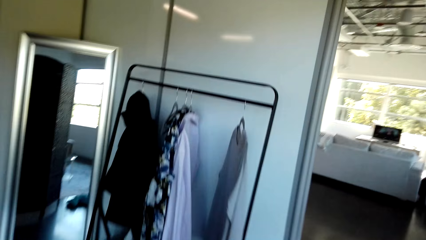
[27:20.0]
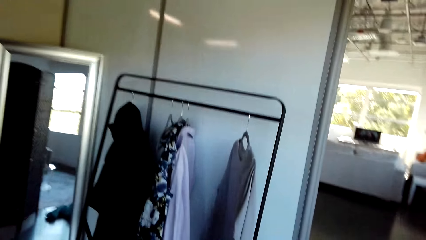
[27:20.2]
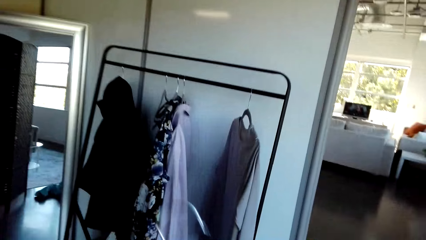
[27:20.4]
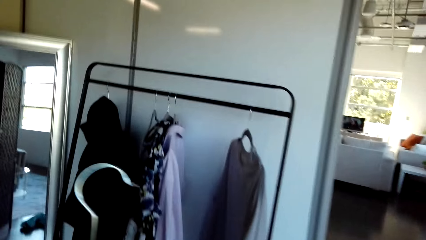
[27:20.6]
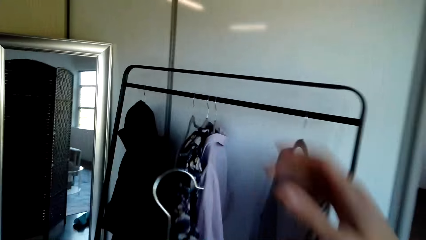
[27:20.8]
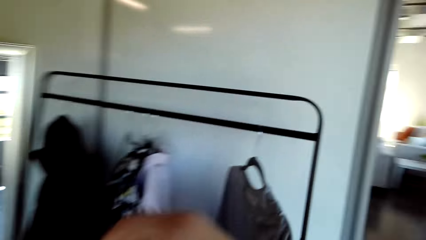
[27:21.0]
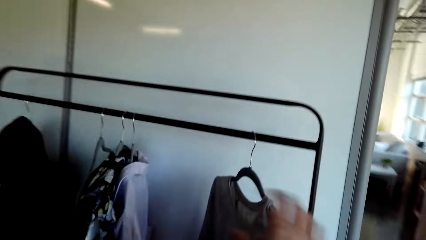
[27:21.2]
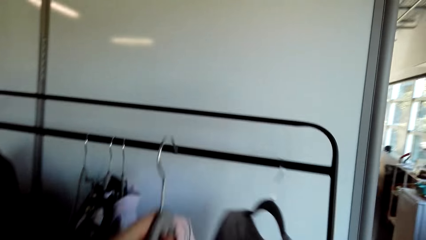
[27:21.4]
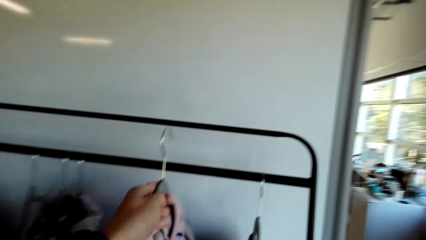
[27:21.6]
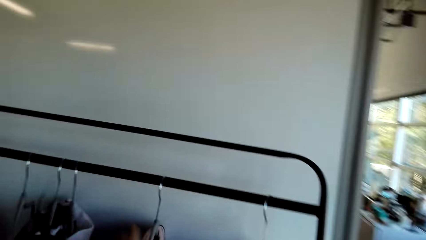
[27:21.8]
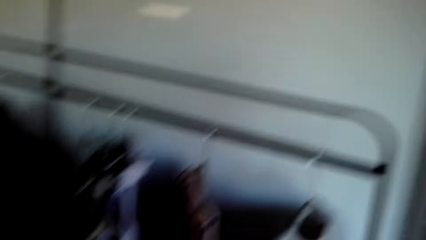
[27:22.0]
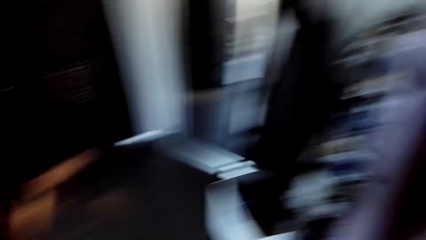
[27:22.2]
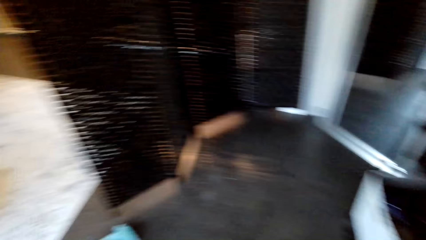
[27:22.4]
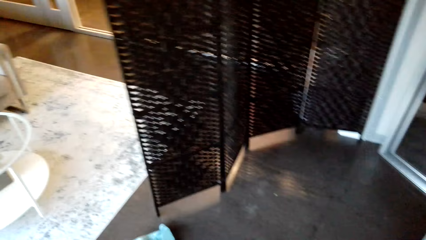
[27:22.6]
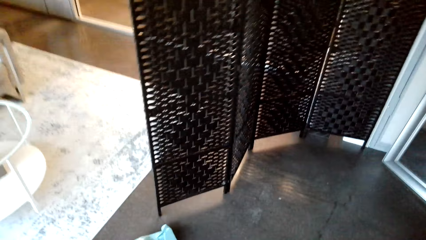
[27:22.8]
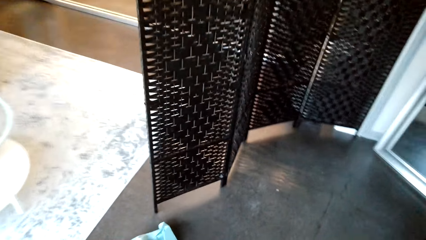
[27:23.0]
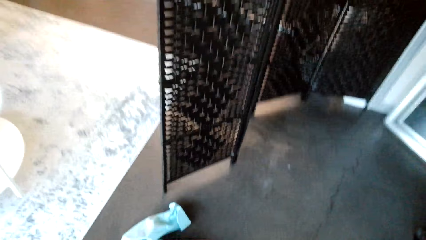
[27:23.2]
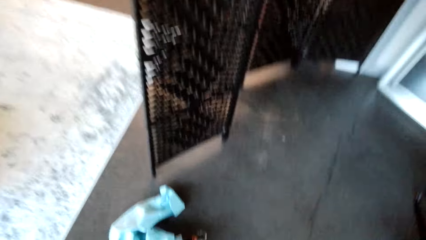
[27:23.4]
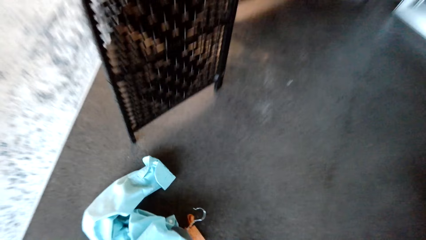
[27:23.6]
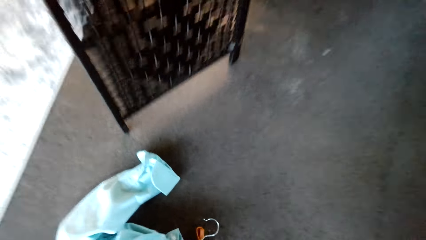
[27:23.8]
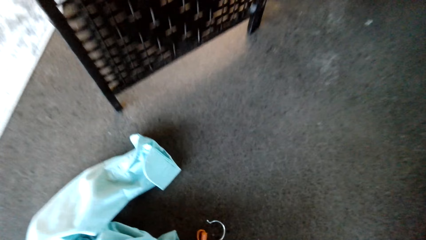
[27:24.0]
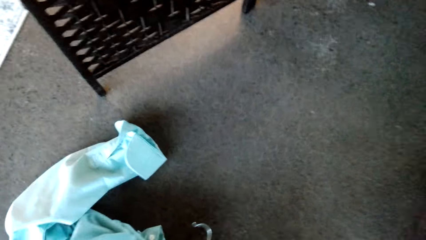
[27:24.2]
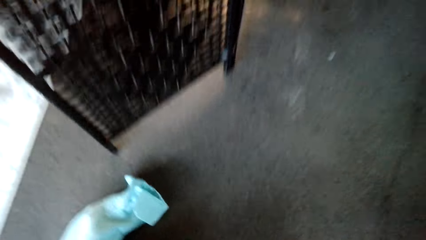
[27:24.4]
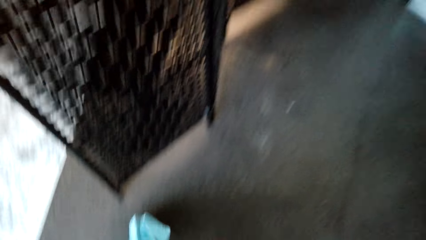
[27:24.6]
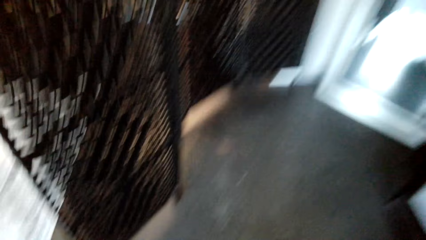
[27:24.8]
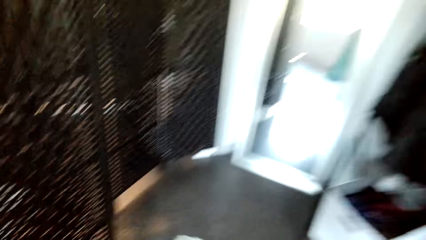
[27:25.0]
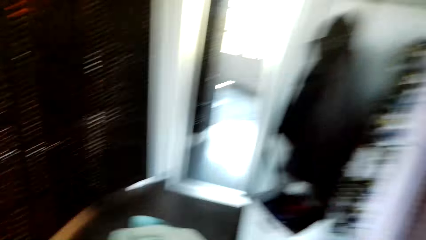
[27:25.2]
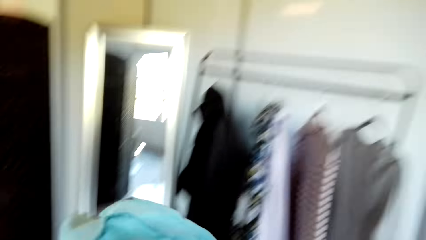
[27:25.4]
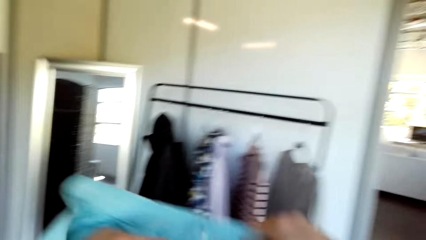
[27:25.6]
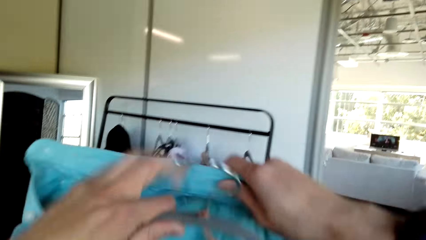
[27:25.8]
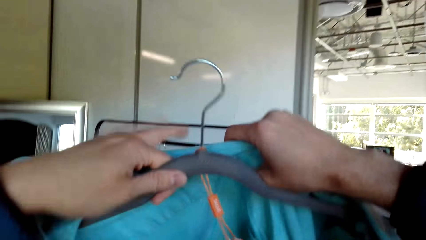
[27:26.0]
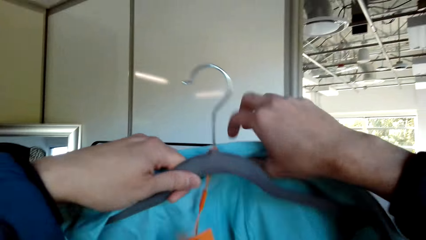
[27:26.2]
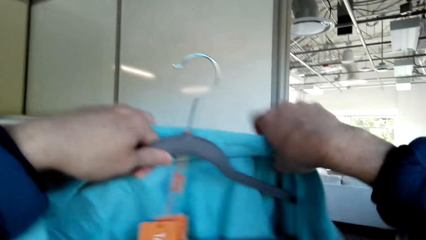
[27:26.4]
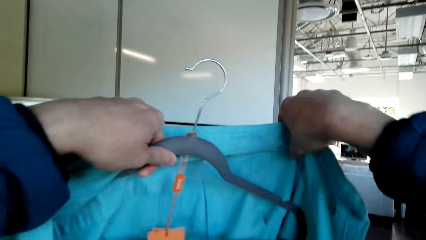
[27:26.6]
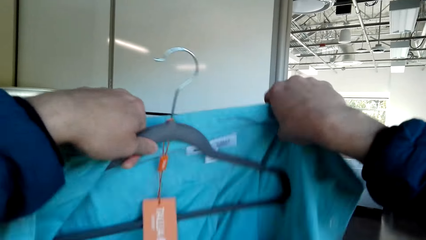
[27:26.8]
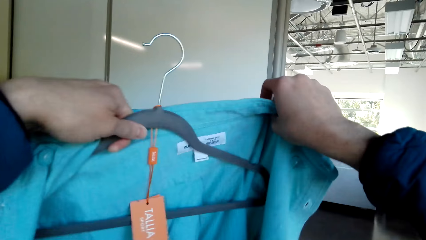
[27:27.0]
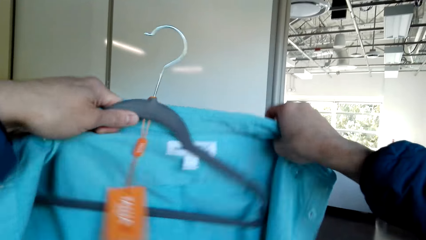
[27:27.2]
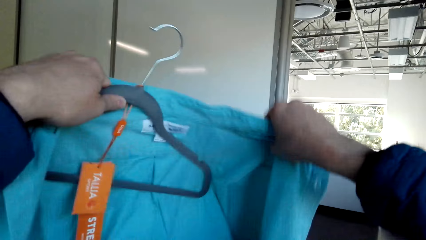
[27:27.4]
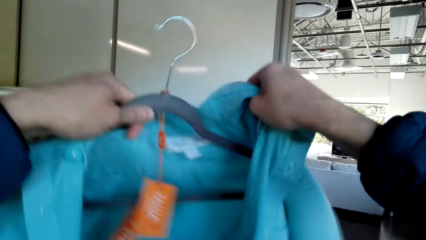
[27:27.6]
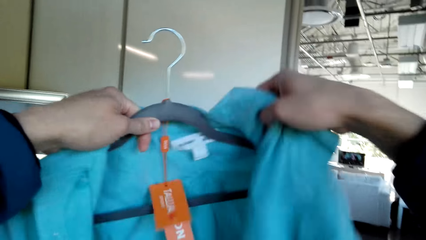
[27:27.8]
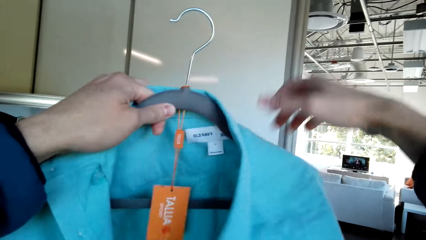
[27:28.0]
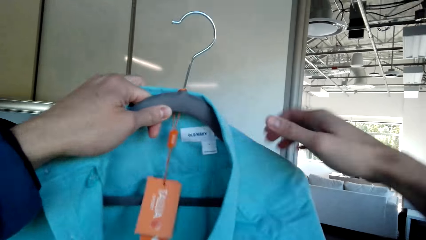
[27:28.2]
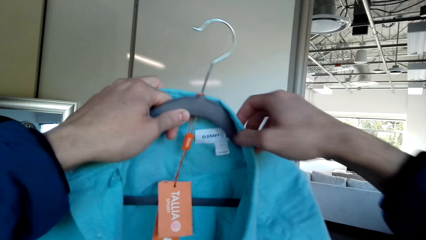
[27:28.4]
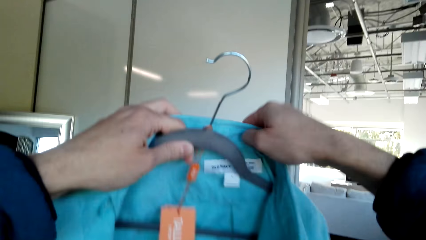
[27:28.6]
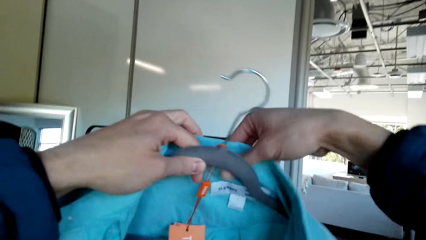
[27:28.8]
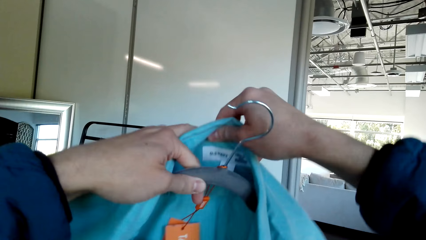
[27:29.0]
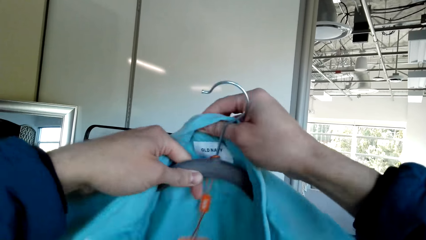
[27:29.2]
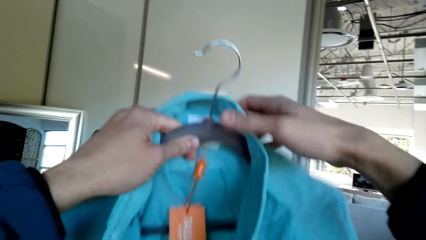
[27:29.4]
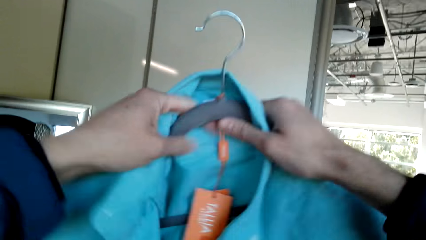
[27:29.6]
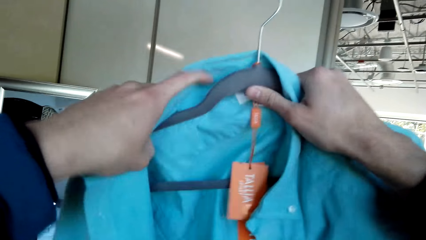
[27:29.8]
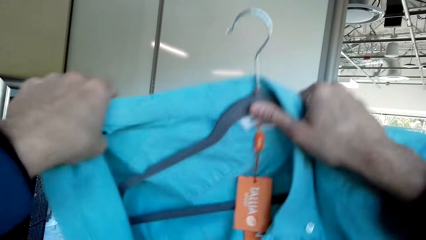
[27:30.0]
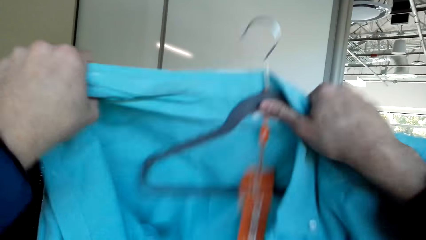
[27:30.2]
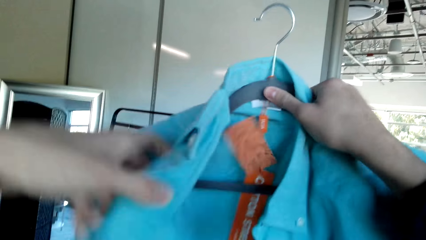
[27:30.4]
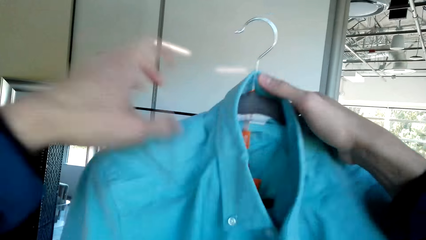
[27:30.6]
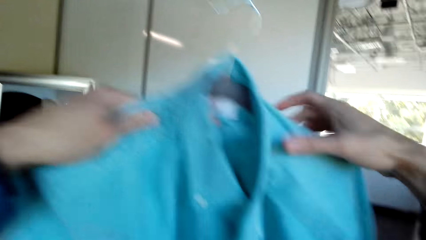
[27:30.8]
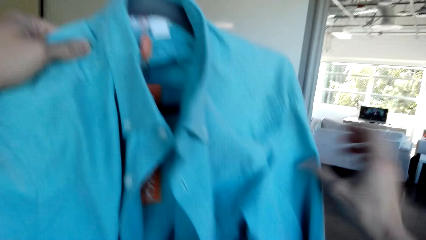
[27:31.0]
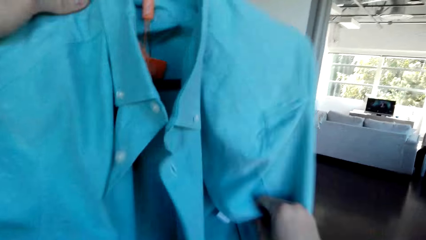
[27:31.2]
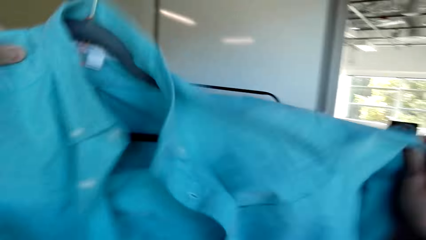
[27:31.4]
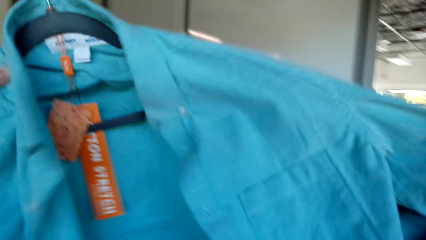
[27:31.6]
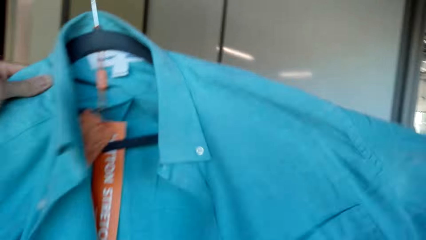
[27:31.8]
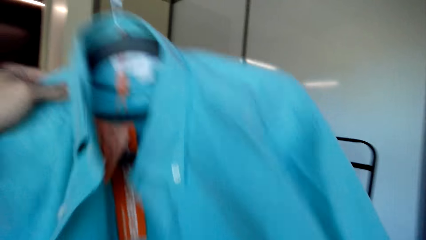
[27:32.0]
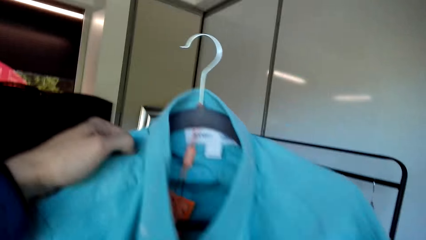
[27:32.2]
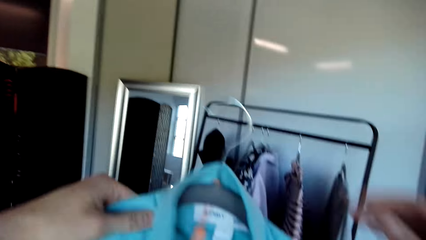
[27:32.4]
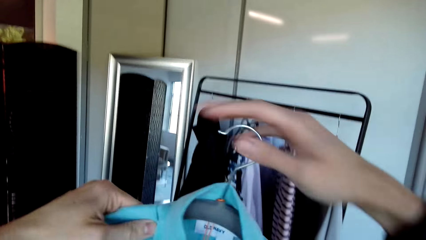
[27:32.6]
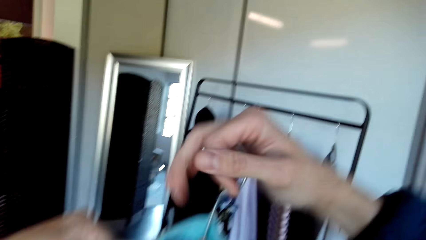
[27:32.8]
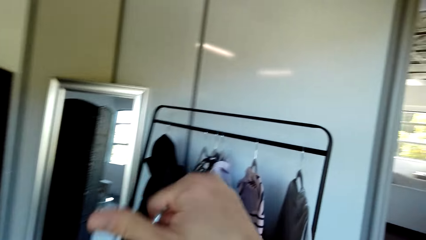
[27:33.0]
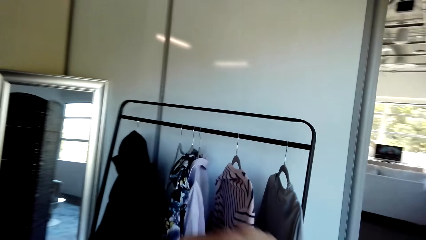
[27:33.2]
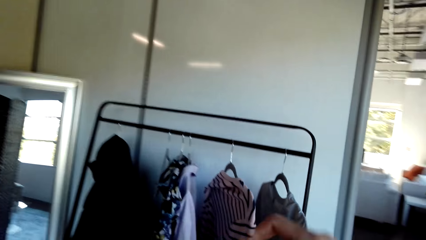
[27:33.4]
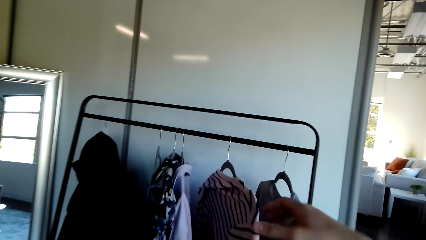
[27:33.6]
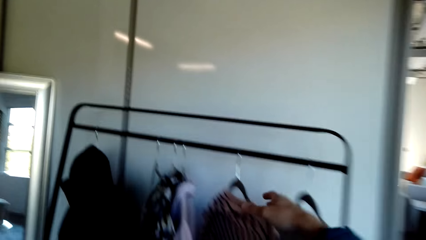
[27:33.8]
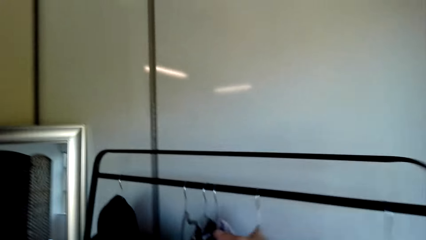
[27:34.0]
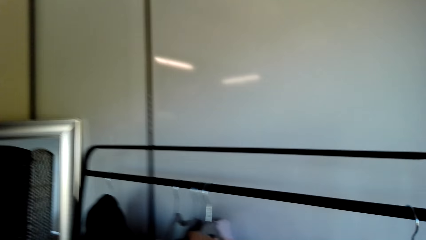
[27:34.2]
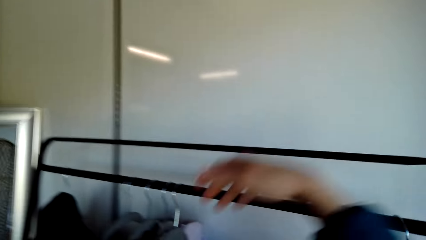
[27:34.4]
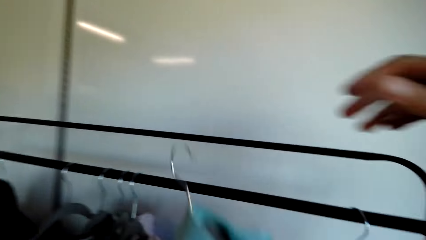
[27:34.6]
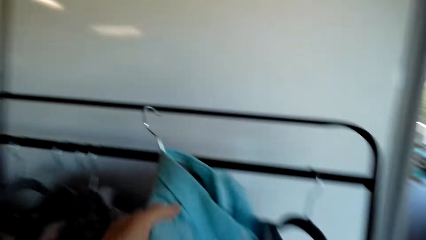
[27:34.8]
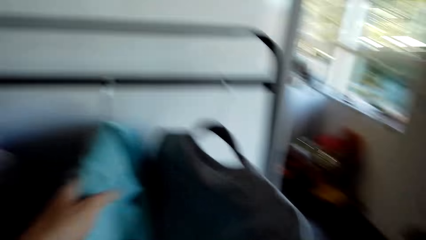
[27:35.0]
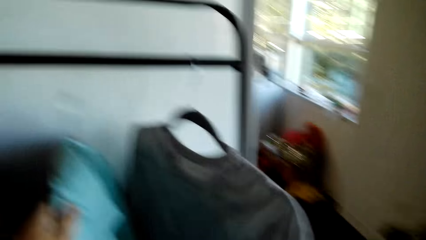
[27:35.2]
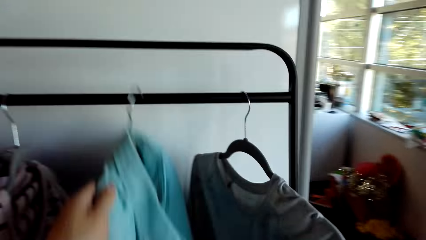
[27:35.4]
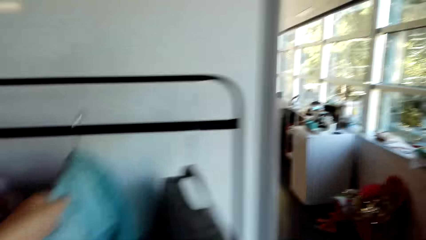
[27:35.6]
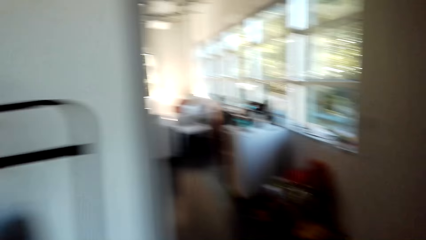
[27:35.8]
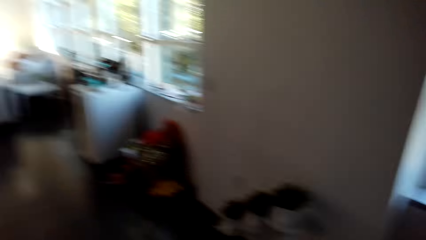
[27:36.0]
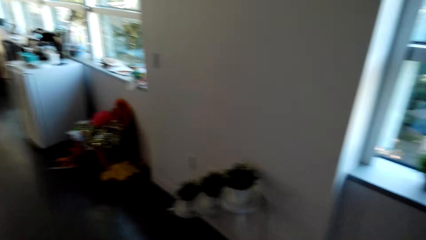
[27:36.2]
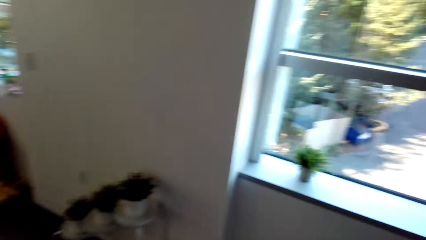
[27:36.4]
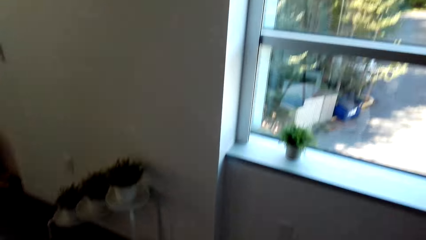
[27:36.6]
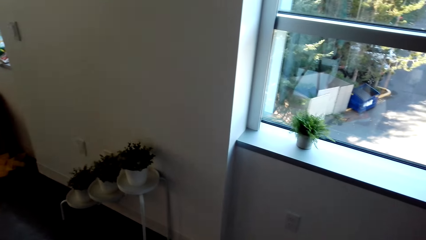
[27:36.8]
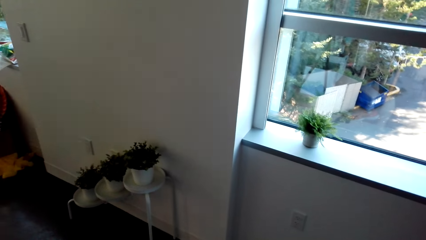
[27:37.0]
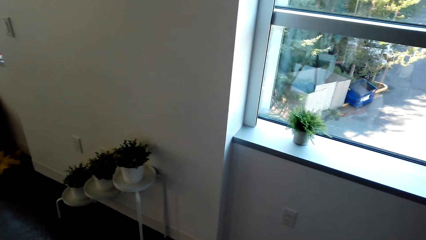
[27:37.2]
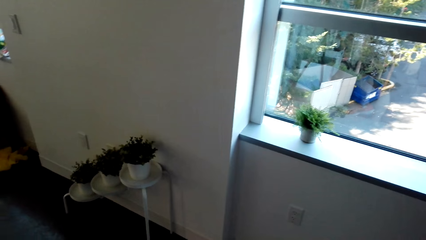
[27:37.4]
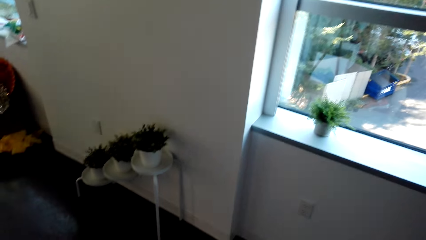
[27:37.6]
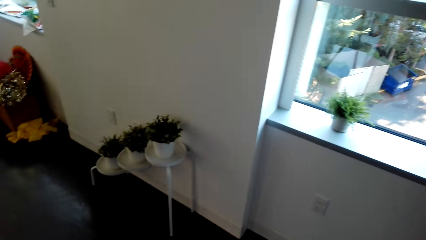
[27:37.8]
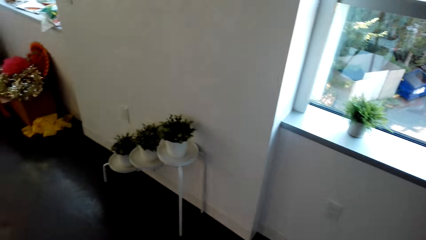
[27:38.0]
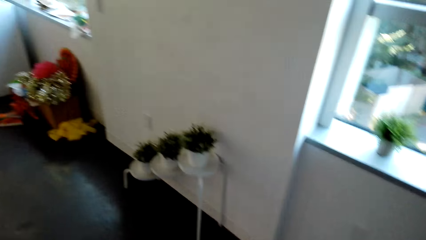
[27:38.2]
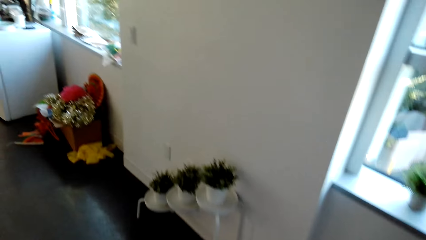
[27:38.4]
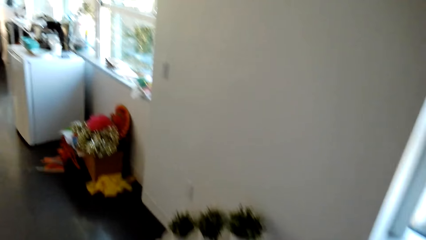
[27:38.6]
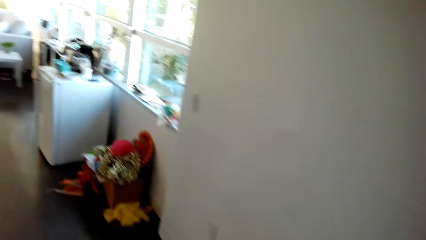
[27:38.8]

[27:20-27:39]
The camera wearer hangs the shirt on the hanger on the rack. They look around the house. They pick up the shirt on the floor. They fix the clothes in the hanger. They put the shirt in the hanger. They adjust the clothes on the hanger. They walk around the house. They hang the shirt on the hanger on the rack. They look around the house.
